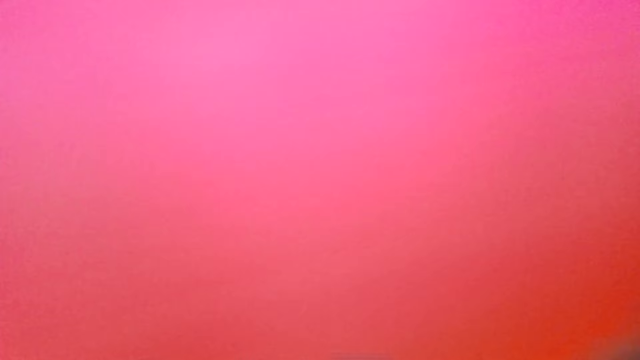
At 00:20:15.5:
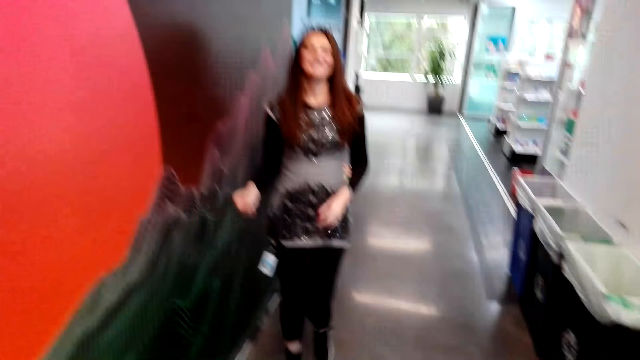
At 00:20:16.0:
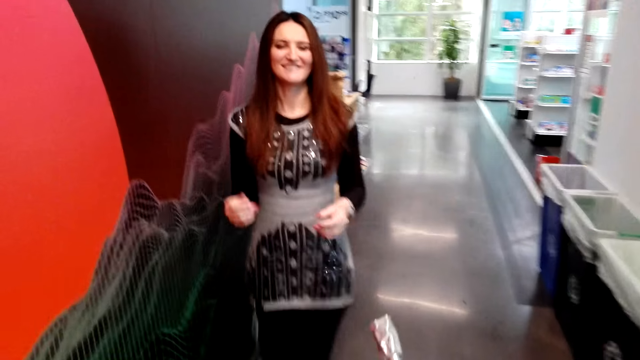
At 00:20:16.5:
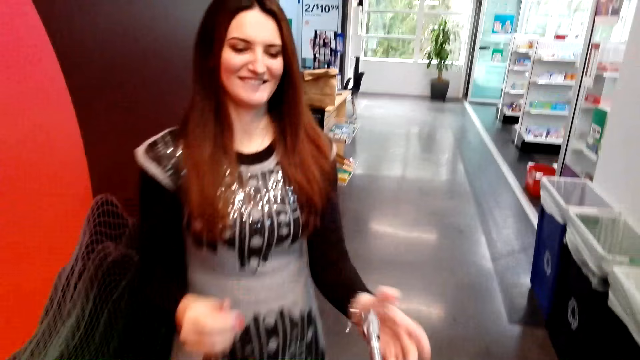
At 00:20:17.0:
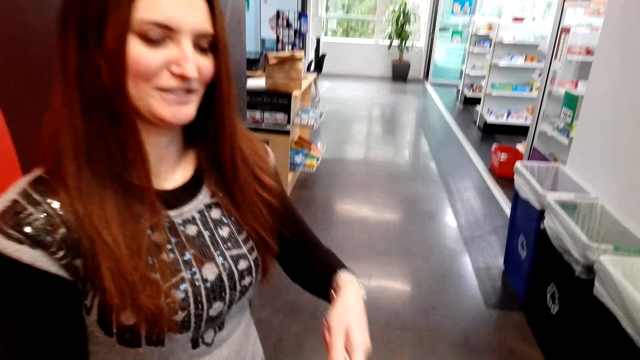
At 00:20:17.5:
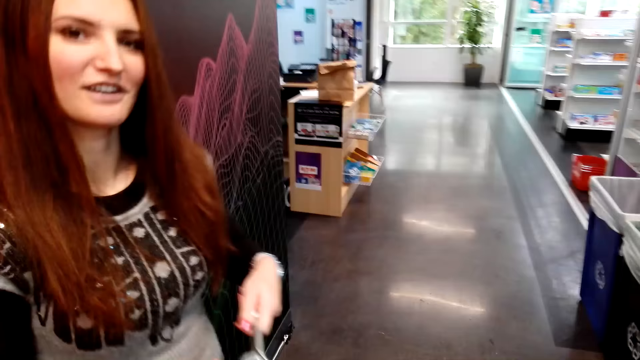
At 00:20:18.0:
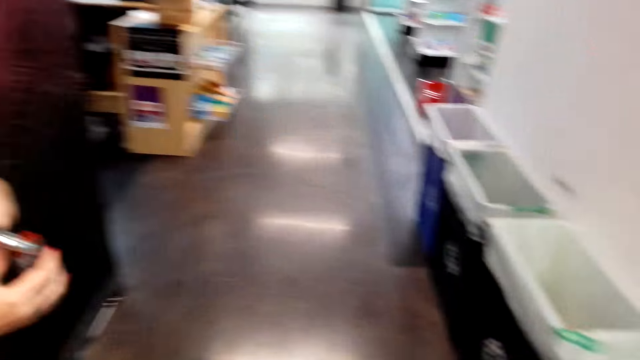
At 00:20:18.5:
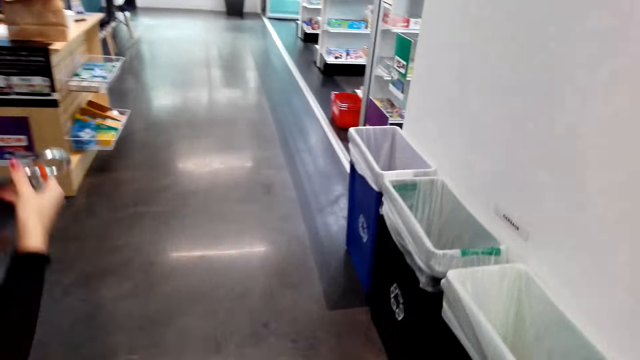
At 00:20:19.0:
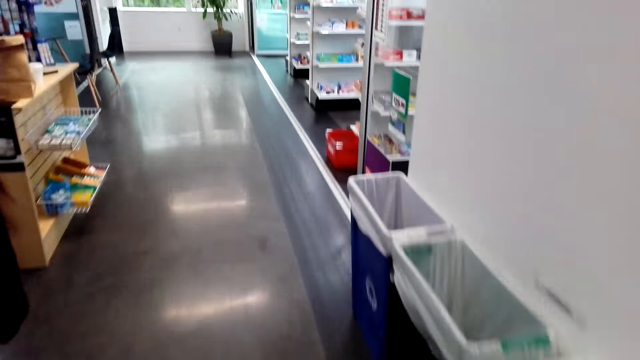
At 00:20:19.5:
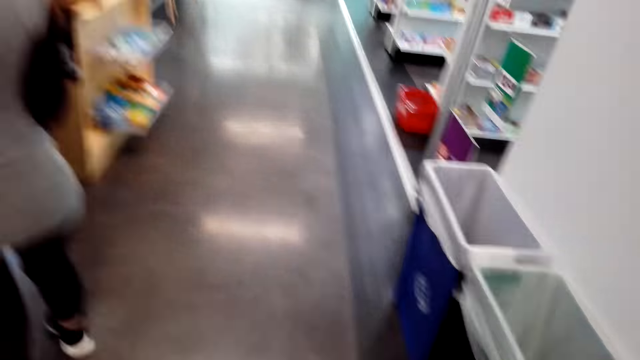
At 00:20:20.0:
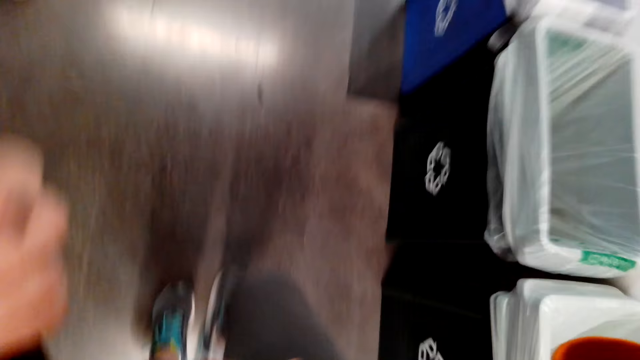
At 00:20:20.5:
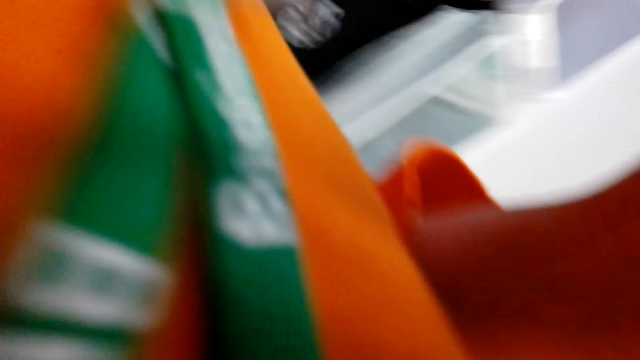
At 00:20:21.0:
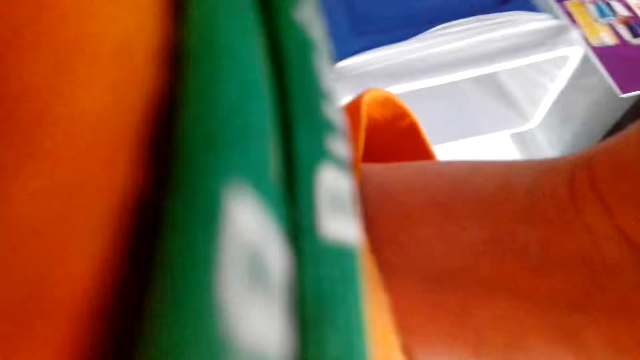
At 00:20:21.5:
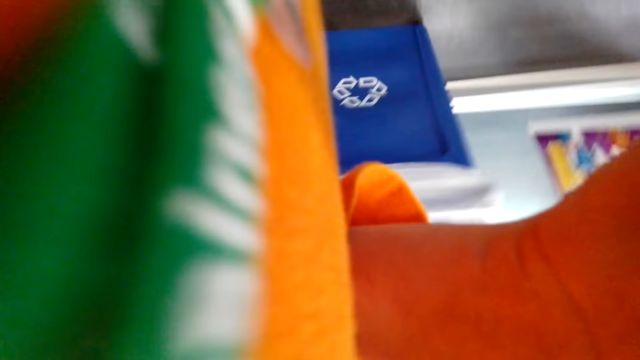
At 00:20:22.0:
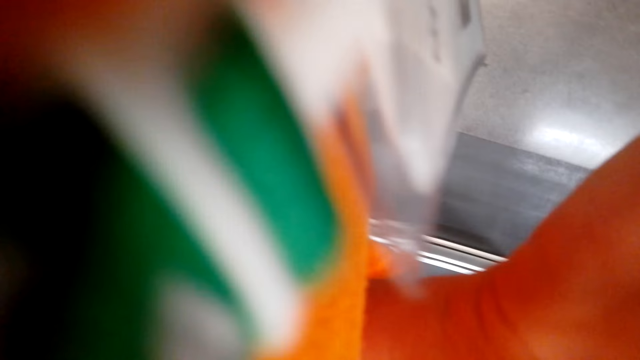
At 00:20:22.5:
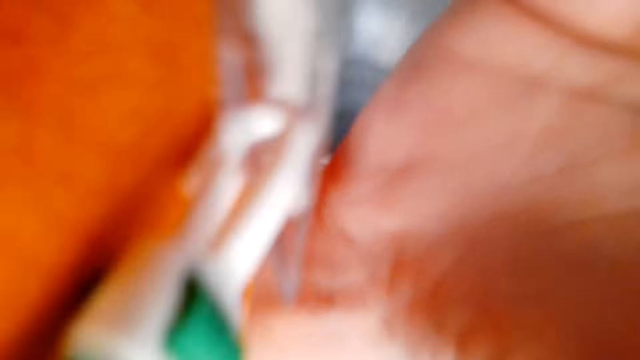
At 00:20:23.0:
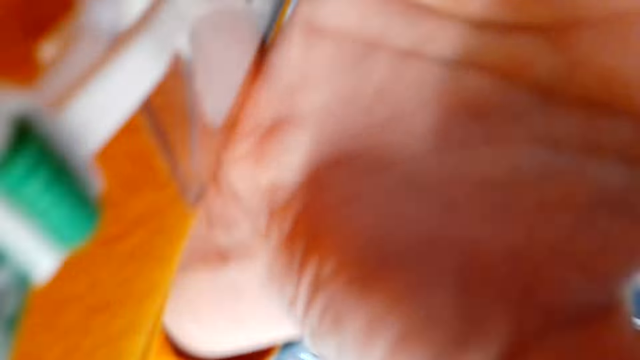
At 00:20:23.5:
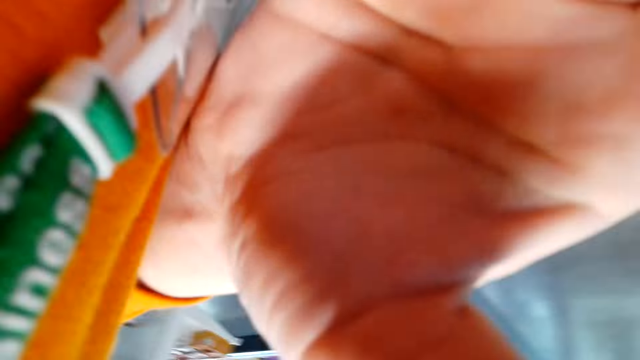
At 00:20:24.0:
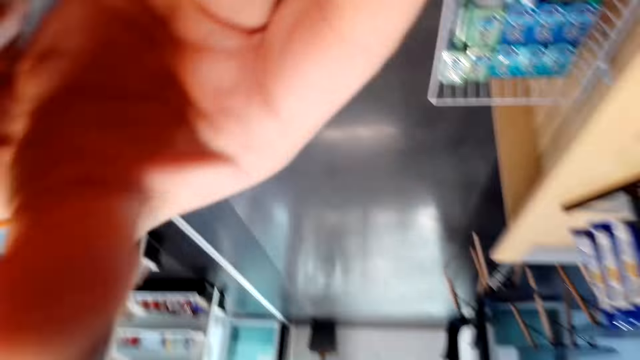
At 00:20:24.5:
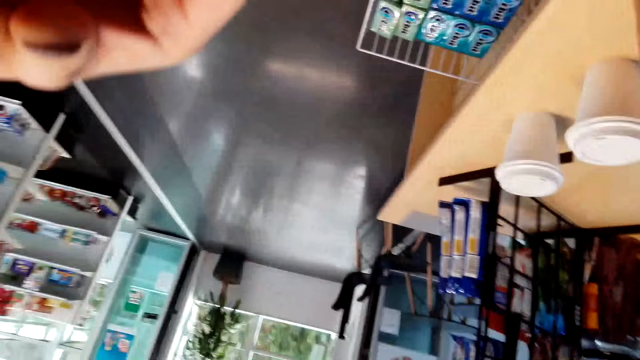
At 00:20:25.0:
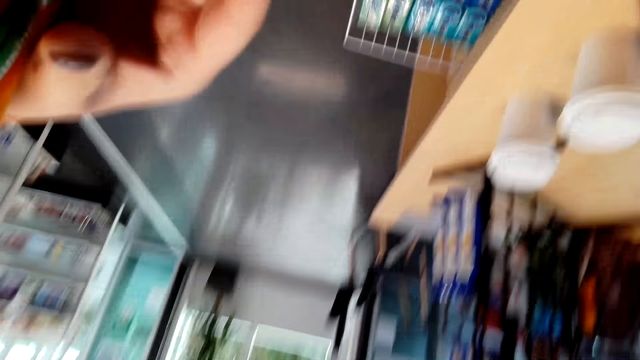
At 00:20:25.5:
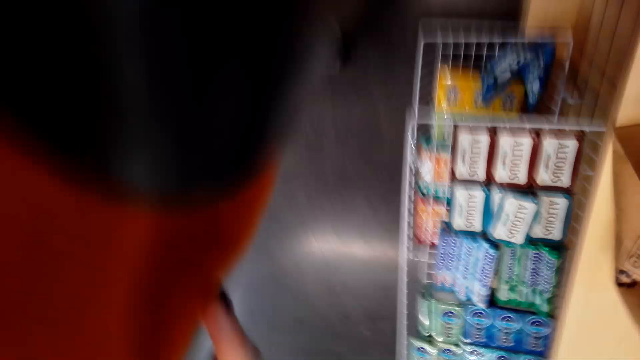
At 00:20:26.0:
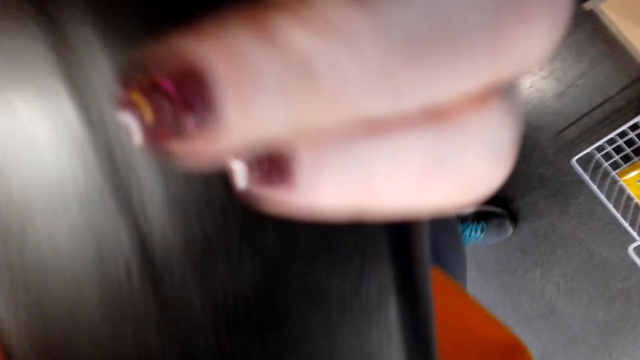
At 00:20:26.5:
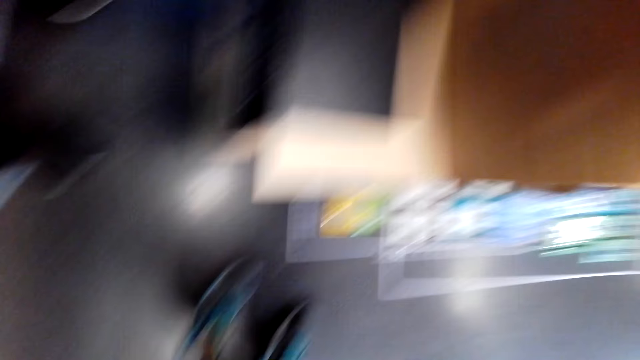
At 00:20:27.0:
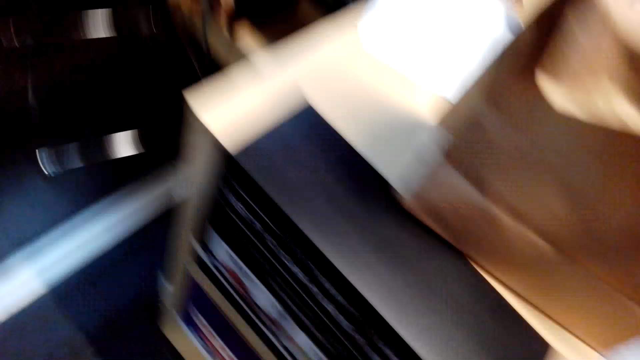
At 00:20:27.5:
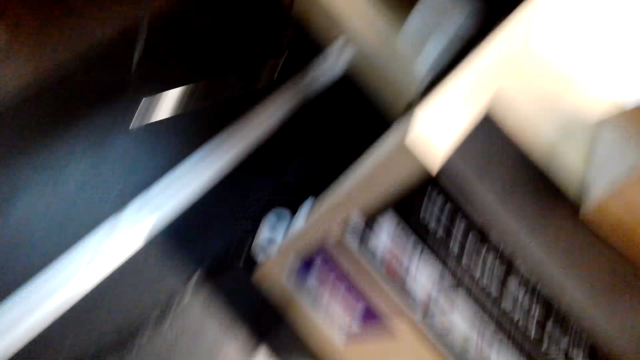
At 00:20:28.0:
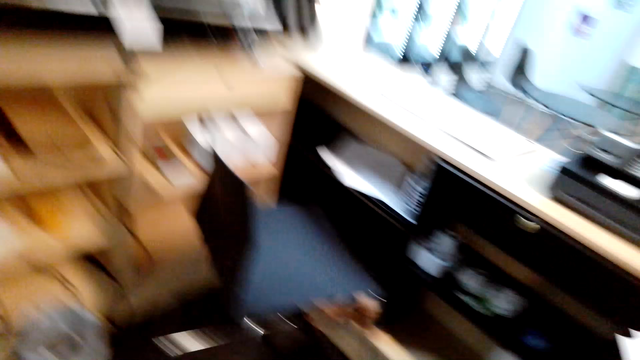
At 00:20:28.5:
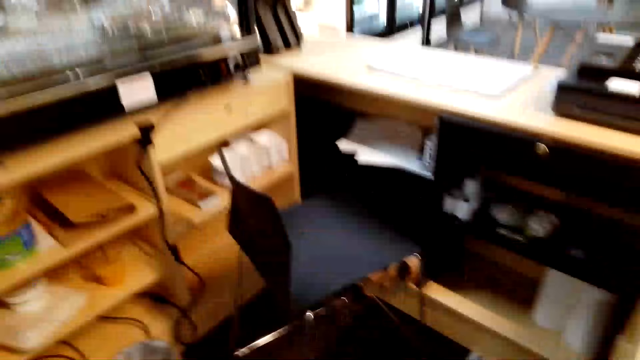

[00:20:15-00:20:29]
The camera wearer walks in the corridor. They turn around and talk to a cashier woman. The cashier woman picks the keys from the camera wearer. The cashier woman walks back. The camera wearer adjusts the camera. They touch on the camera.

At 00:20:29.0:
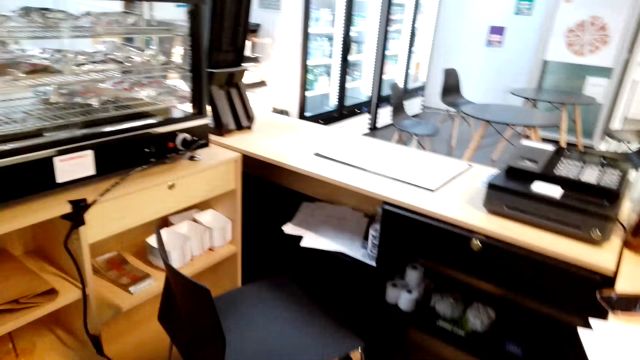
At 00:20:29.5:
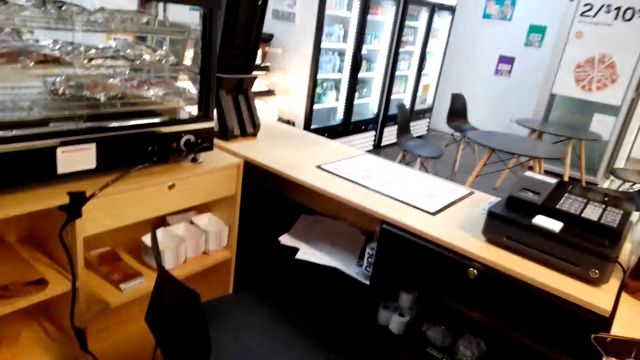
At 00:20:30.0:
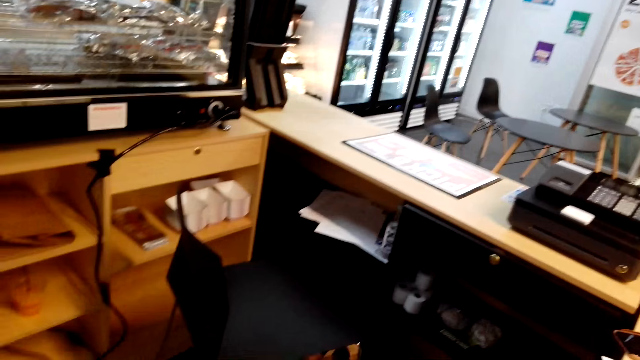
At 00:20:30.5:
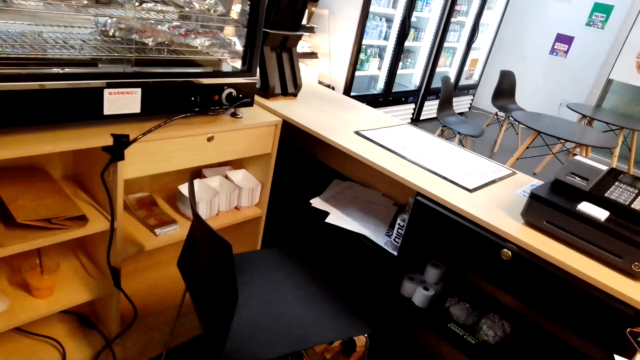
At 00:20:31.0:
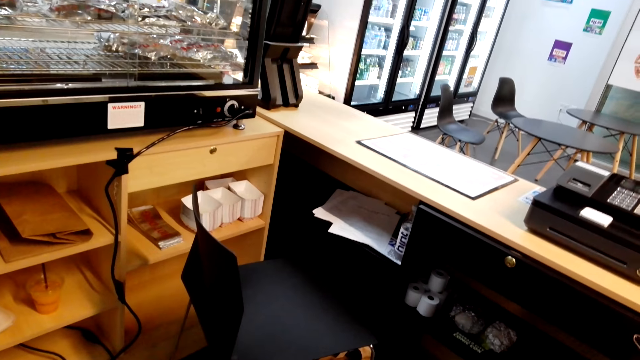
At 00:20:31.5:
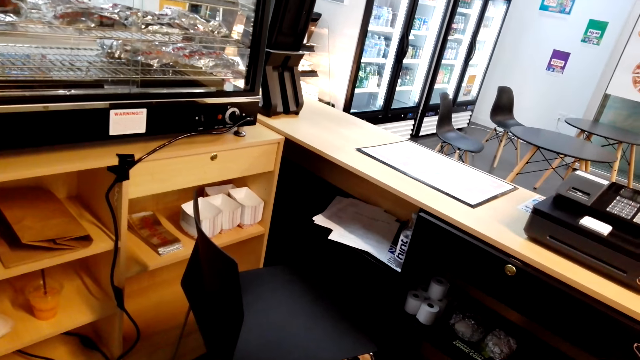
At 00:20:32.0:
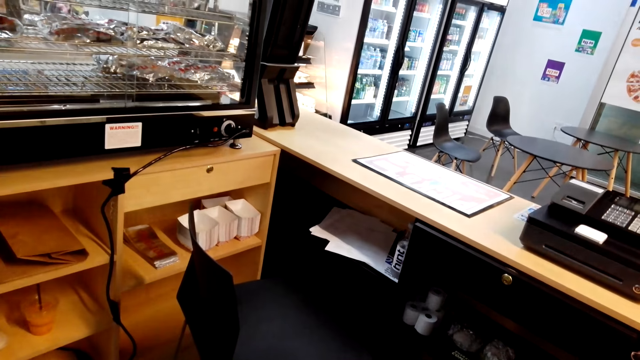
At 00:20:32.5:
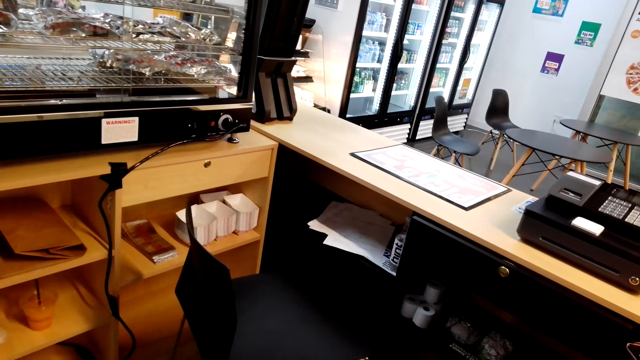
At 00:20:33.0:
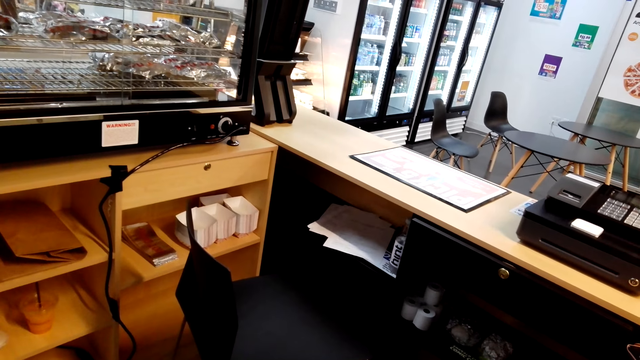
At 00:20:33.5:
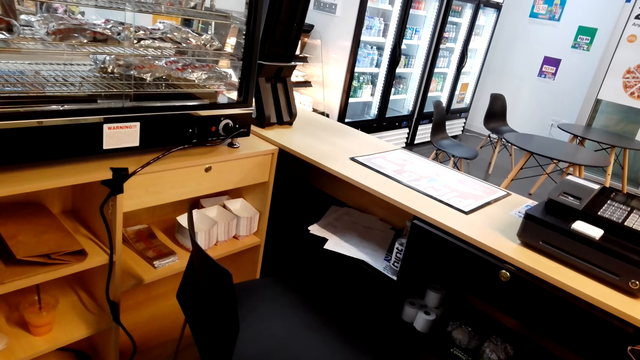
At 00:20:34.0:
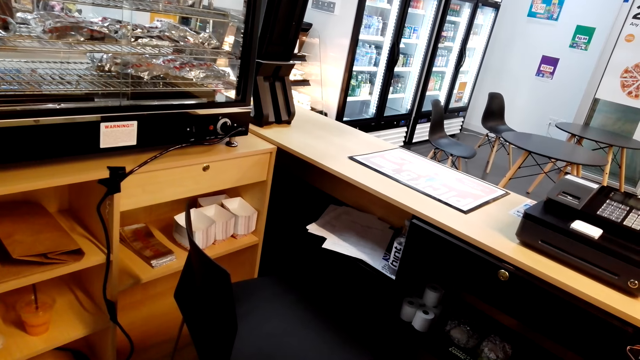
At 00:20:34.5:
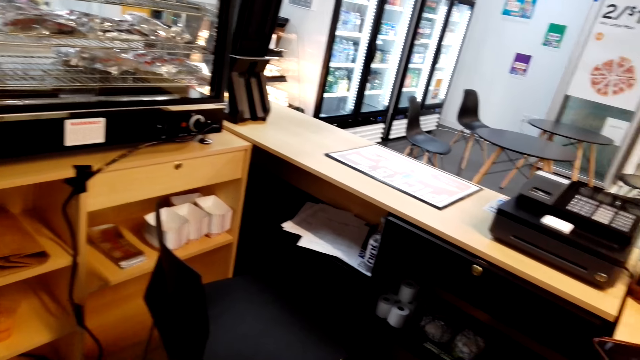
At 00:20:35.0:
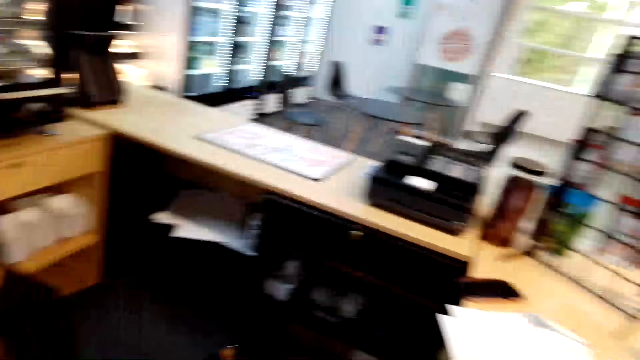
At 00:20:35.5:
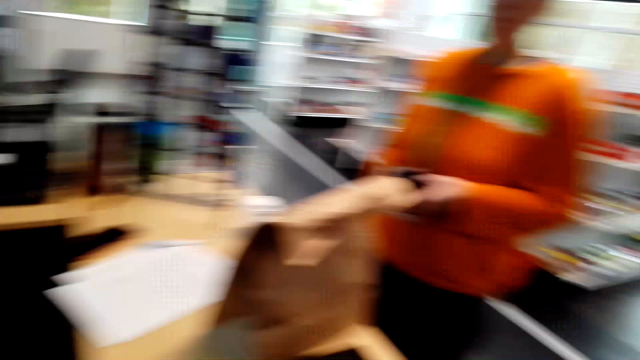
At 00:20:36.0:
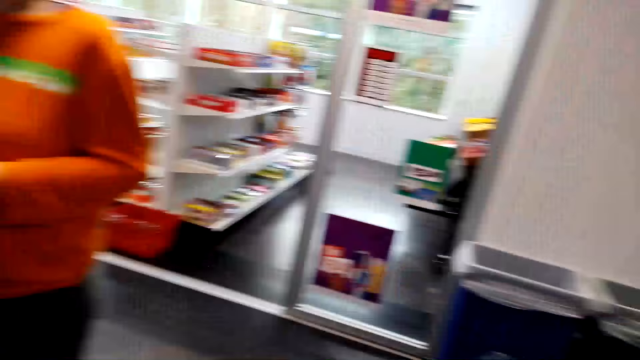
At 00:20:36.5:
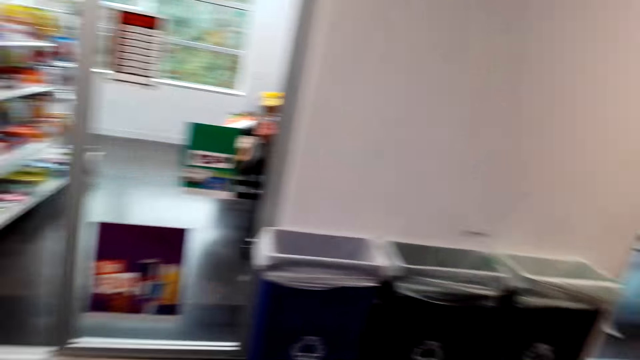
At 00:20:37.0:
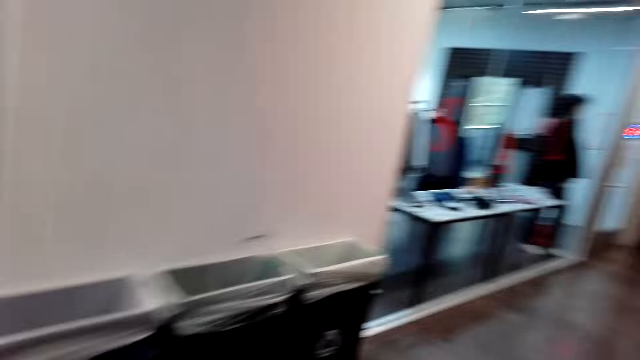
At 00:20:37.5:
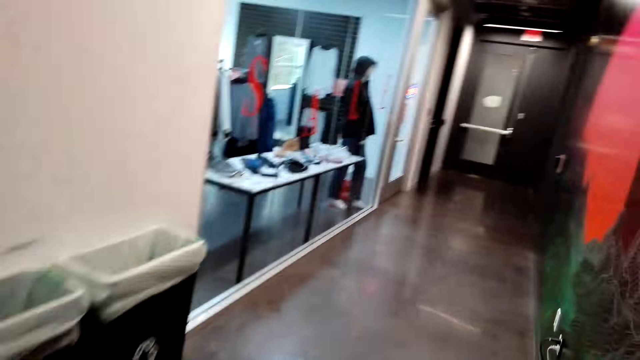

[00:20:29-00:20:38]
The camera wearer looks at the room.
